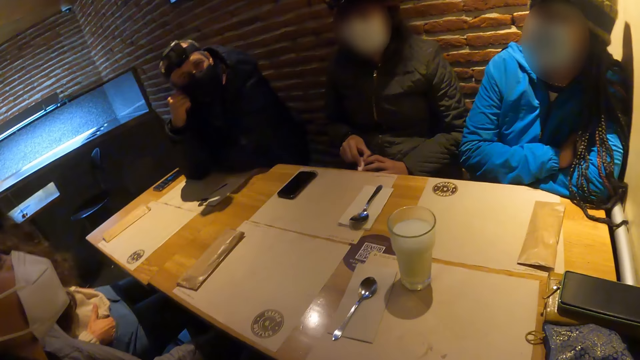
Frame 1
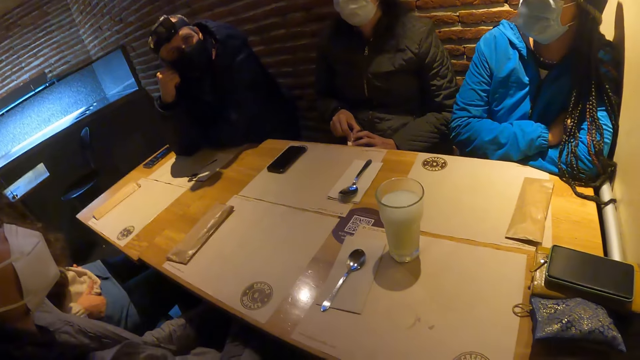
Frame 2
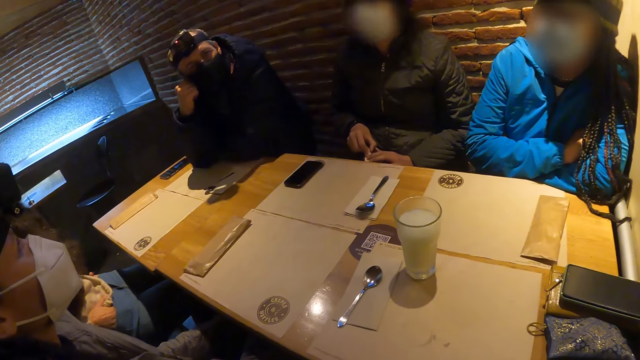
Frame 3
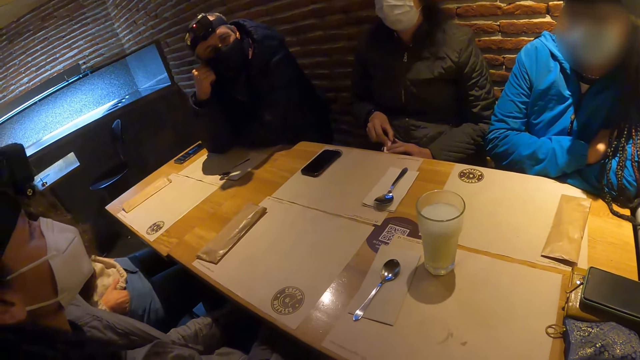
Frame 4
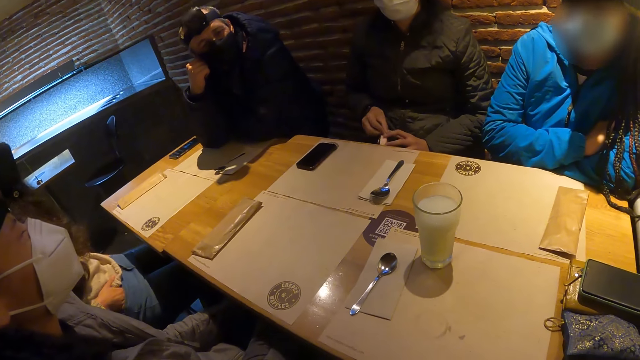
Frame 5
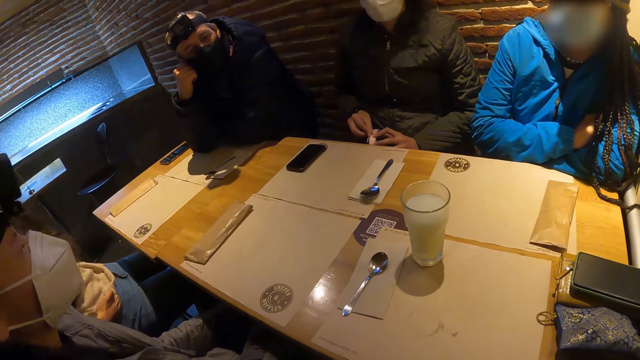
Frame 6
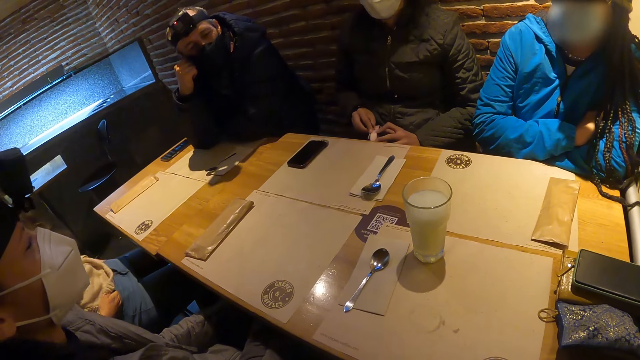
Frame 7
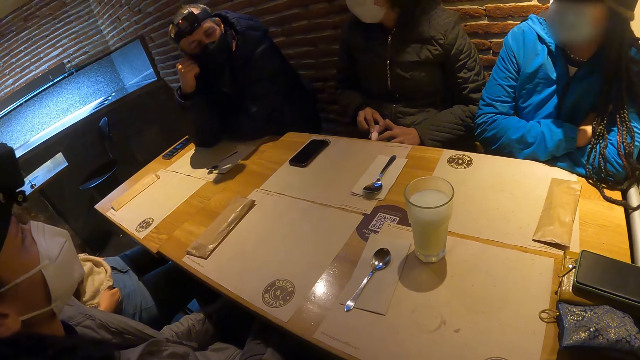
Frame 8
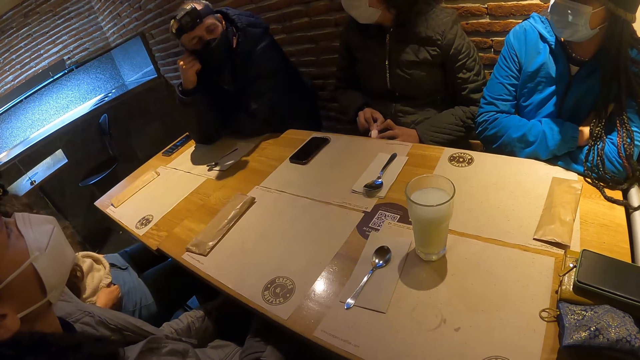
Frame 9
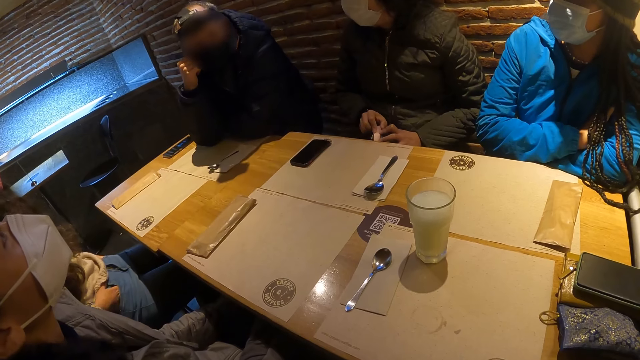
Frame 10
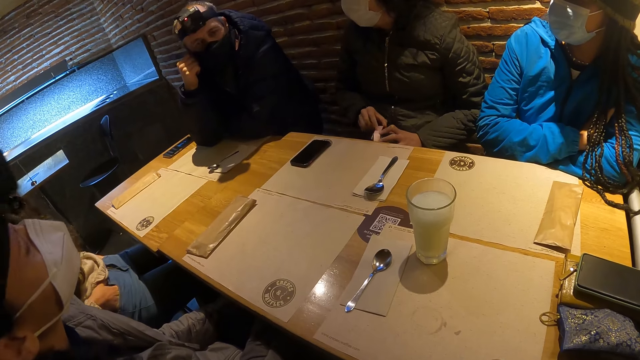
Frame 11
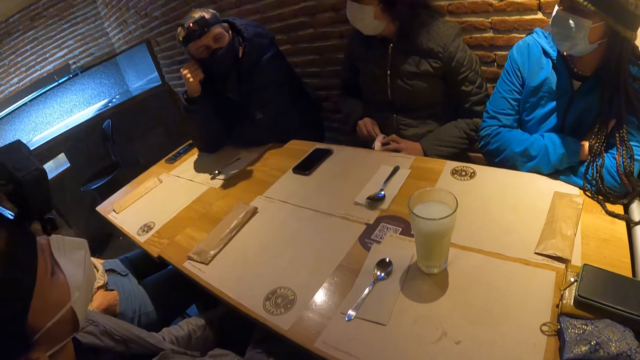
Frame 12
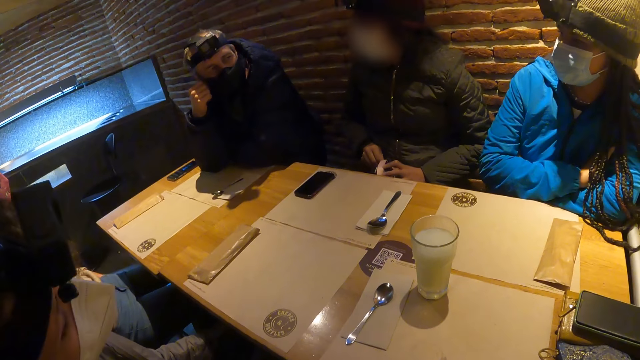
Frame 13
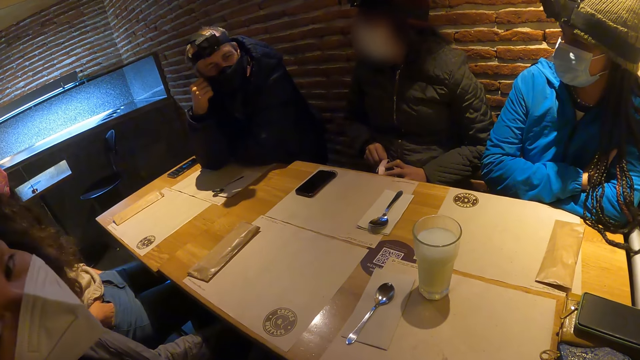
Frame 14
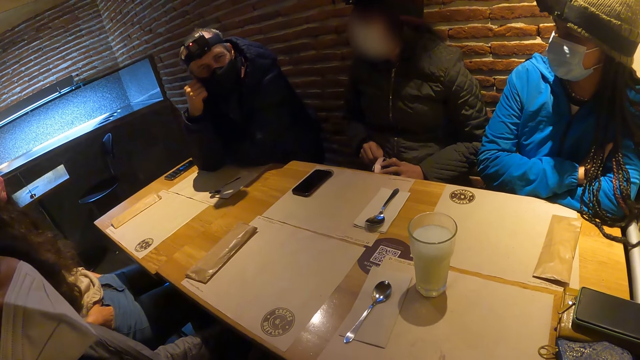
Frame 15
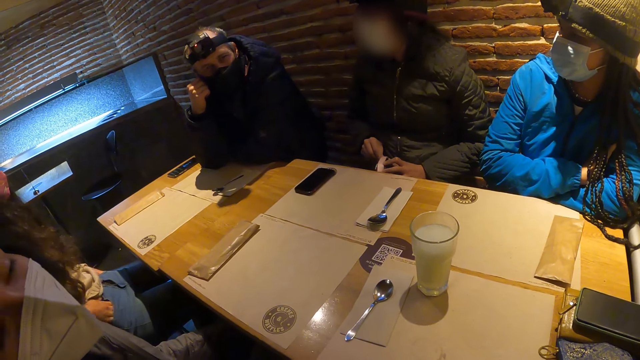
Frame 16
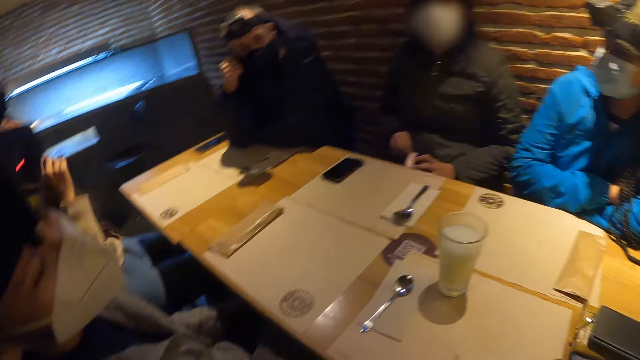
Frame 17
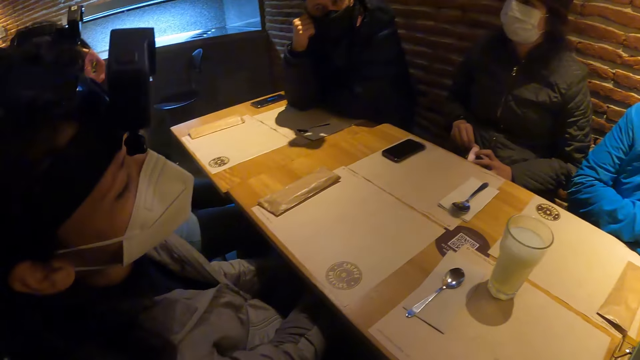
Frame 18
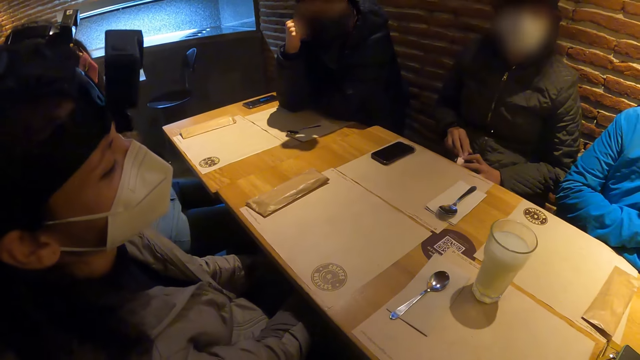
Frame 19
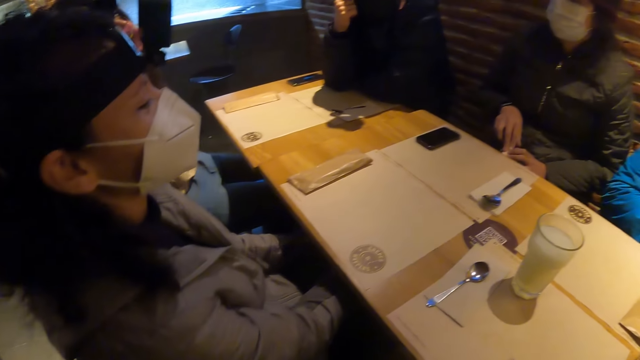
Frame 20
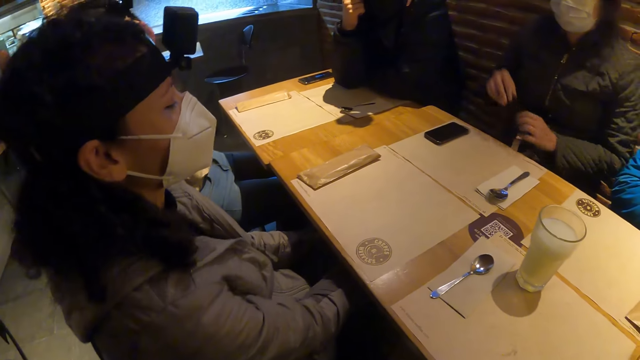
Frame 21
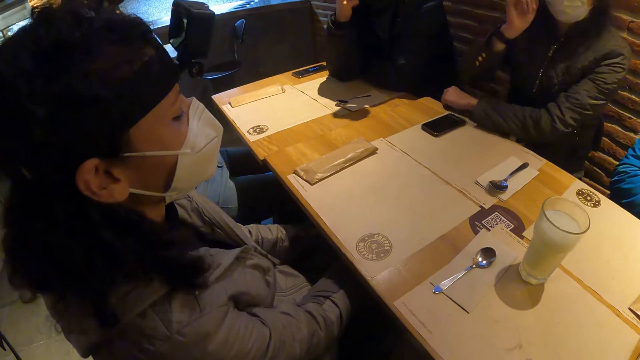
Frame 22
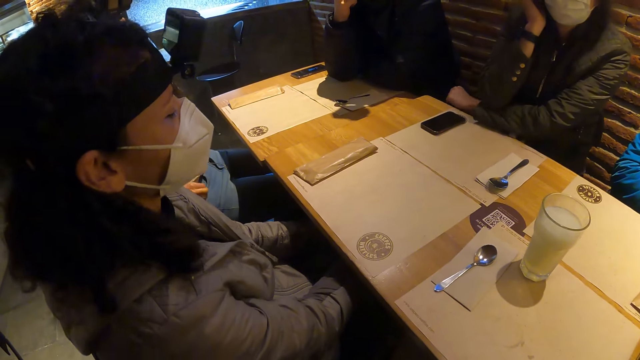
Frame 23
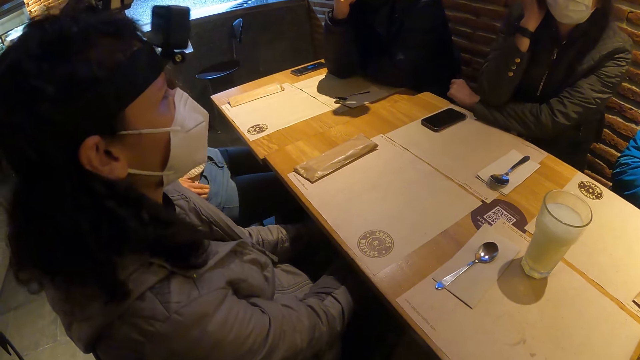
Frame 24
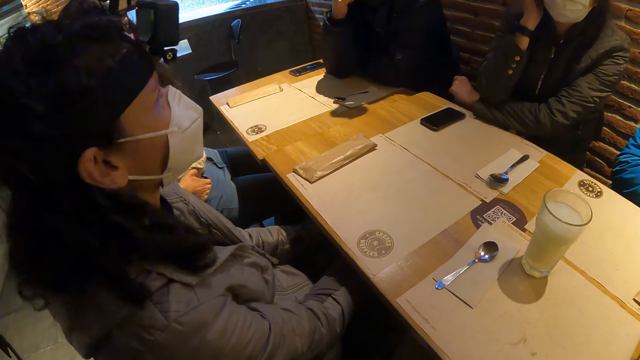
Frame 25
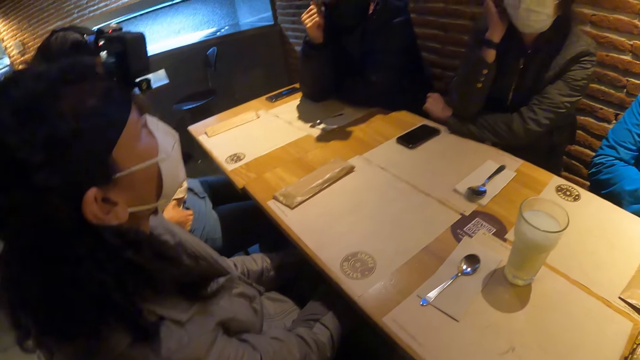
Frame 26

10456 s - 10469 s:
A woman raises her right hand towards her face. Another woman places her left hand on the table and her right hand beneath her jaw.

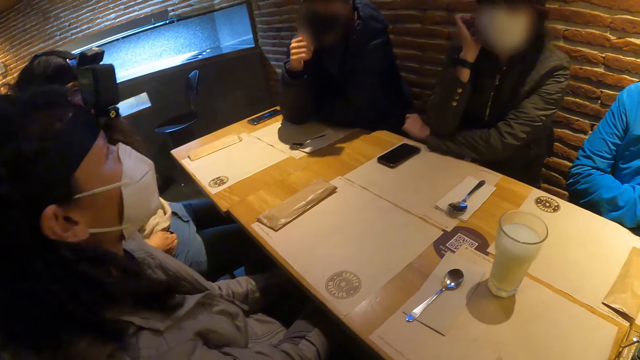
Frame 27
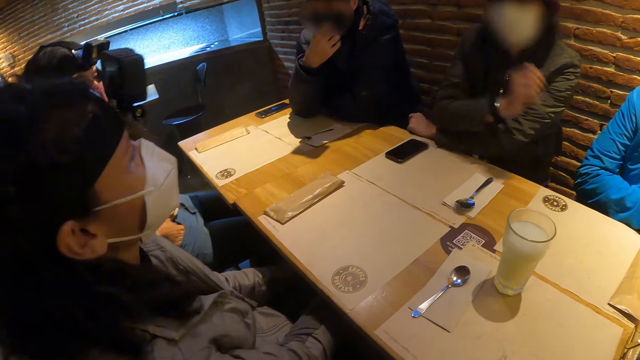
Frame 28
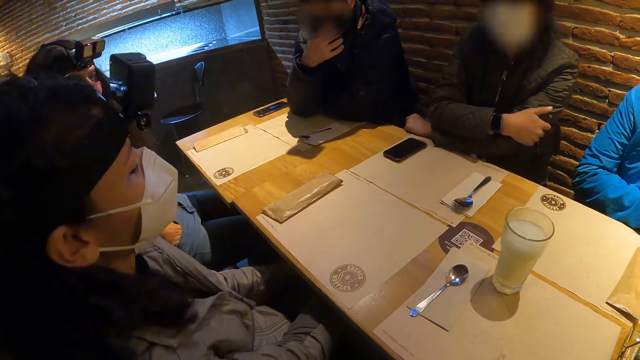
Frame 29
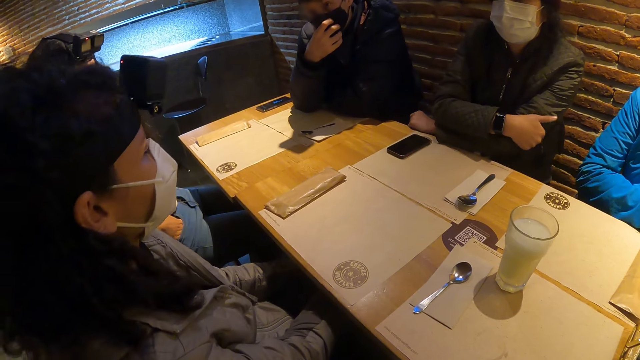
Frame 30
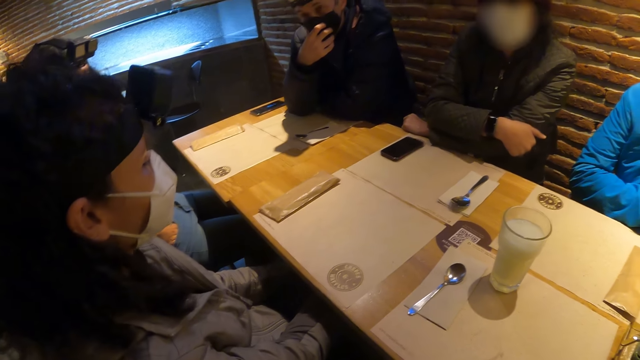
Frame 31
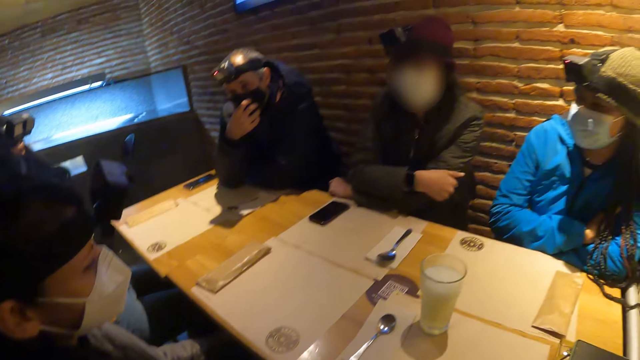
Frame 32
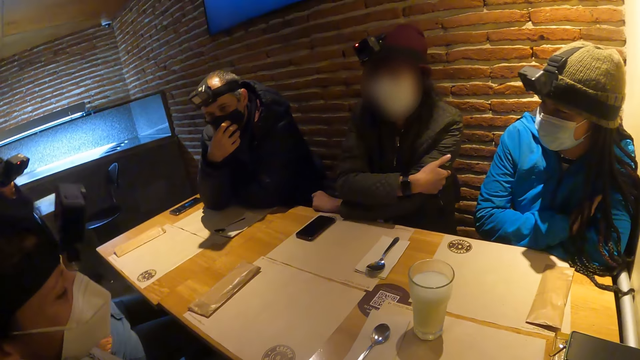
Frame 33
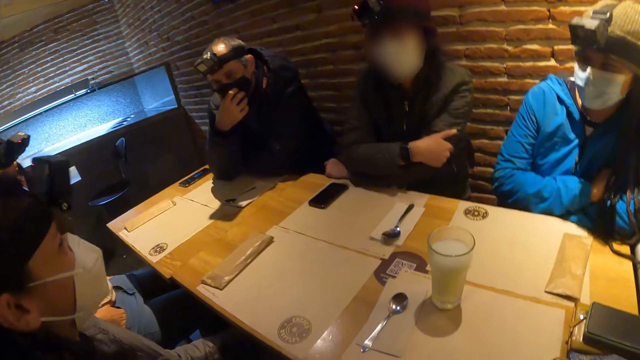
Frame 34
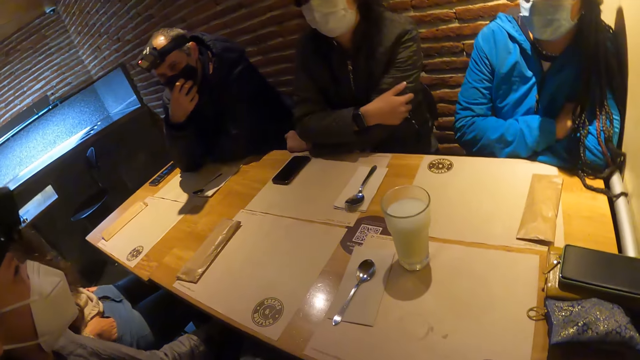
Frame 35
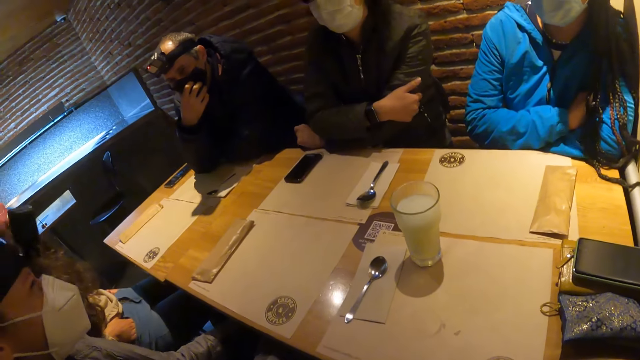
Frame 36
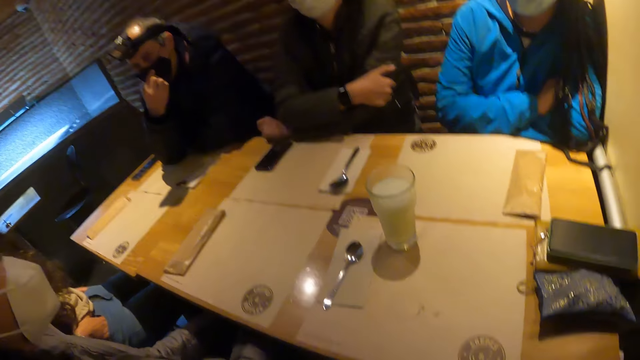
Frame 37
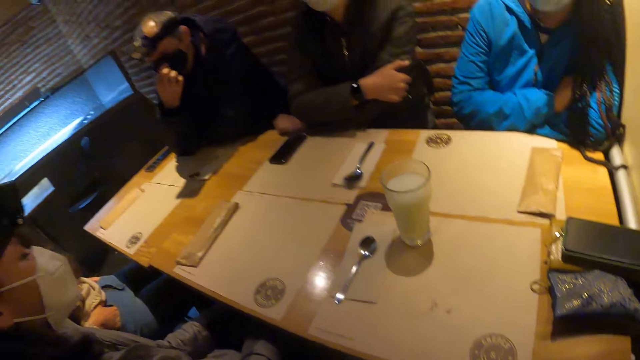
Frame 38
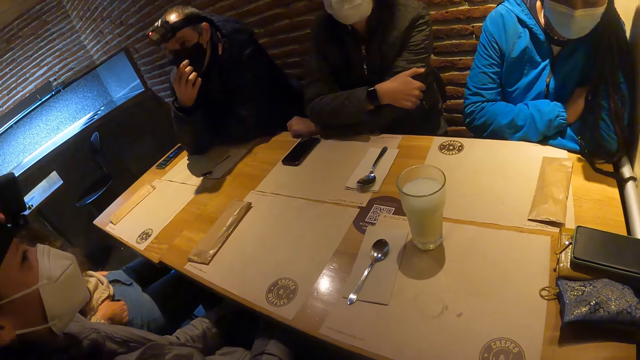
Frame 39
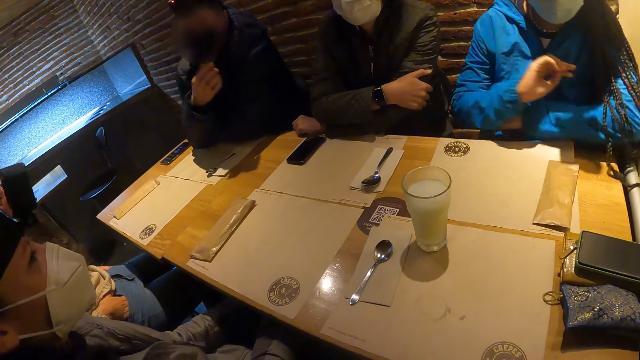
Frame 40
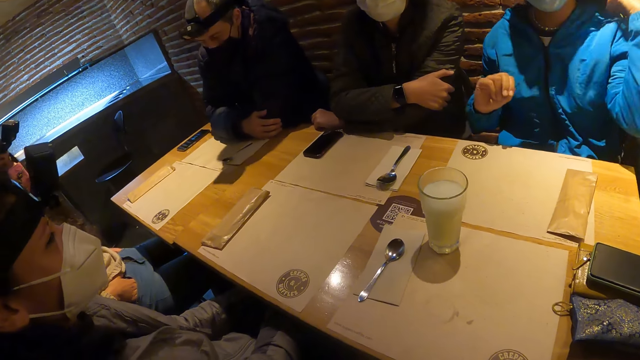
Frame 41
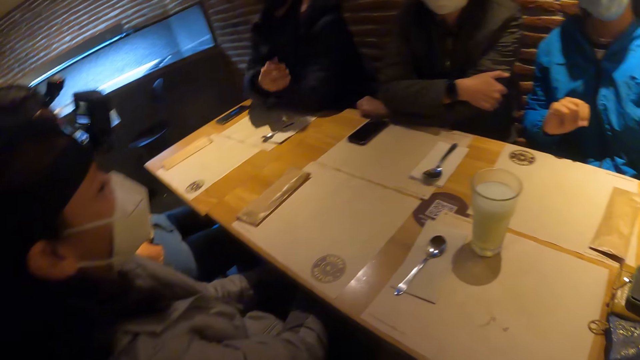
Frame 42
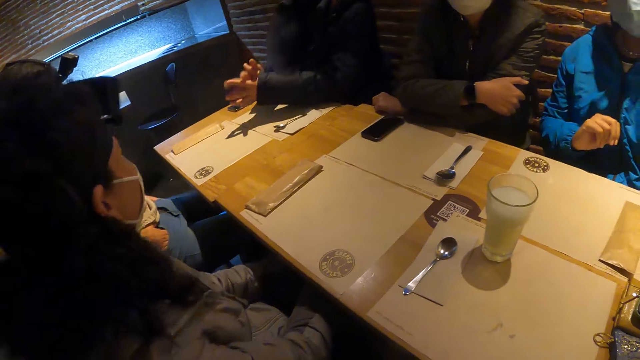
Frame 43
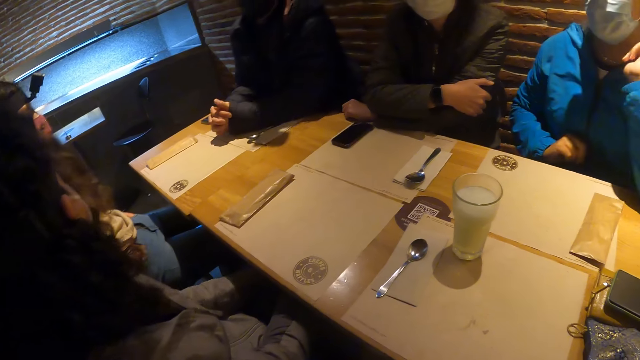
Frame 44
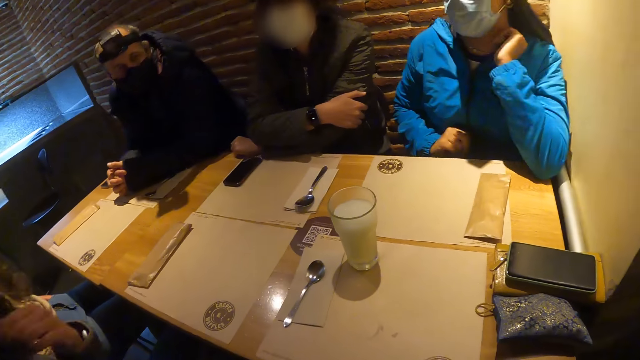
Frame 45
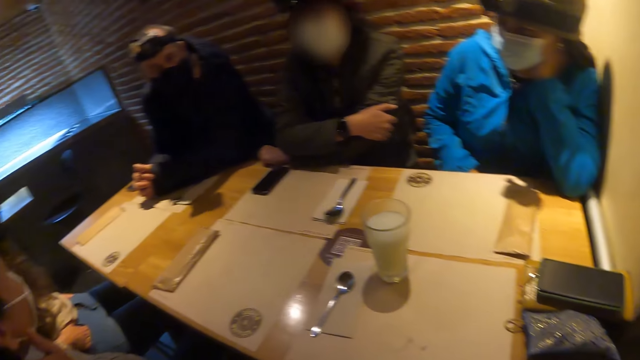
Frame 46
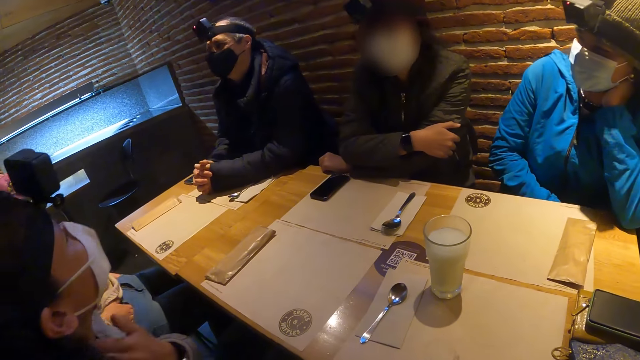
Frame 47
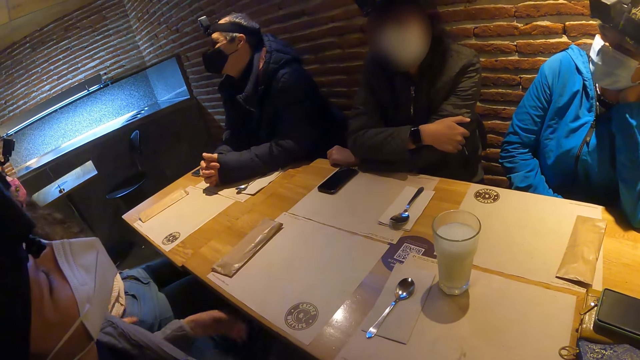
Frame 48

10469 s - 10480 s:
The woman lowers her right hand and moves her right hand around her left arm. Another woman adjusts her hair with her left hand. The man places his hands on the table.
